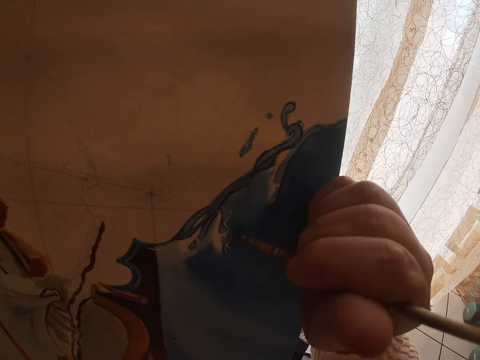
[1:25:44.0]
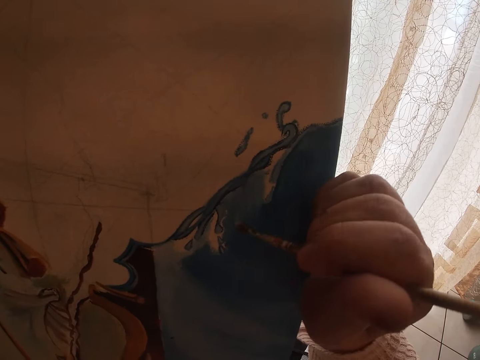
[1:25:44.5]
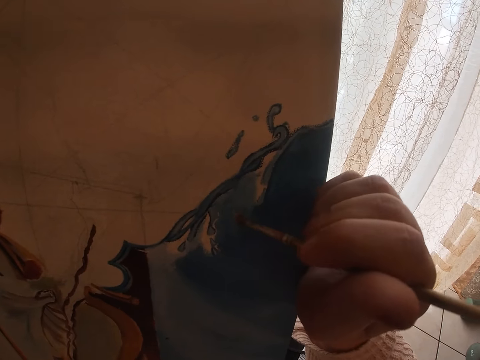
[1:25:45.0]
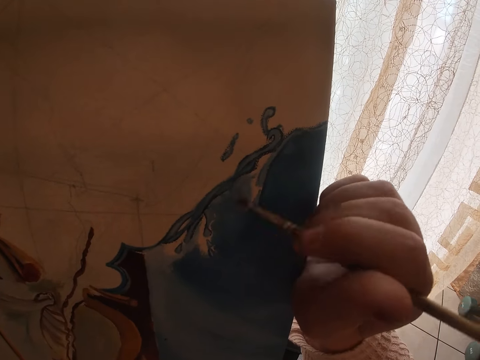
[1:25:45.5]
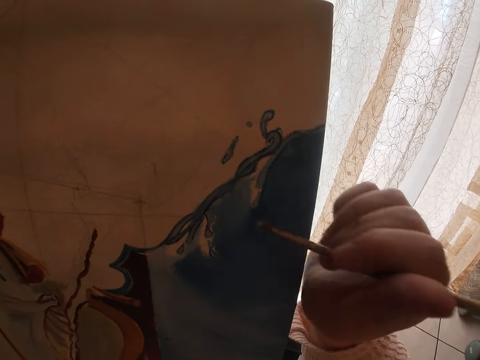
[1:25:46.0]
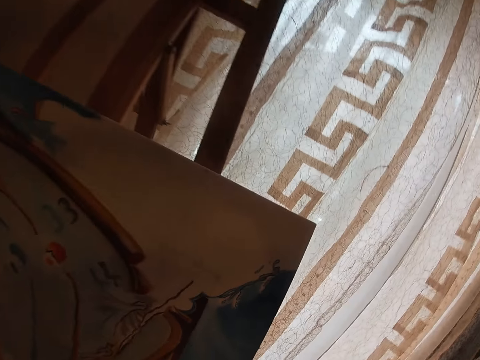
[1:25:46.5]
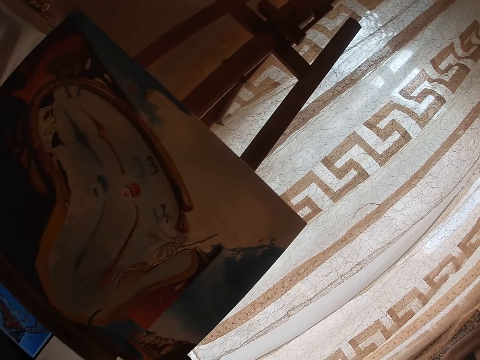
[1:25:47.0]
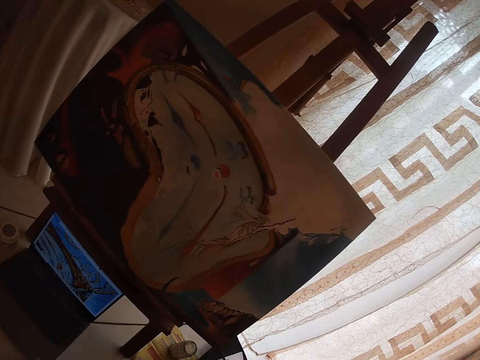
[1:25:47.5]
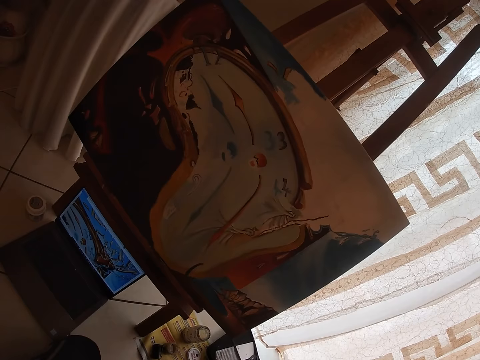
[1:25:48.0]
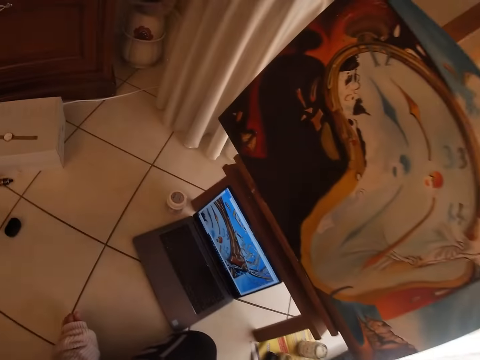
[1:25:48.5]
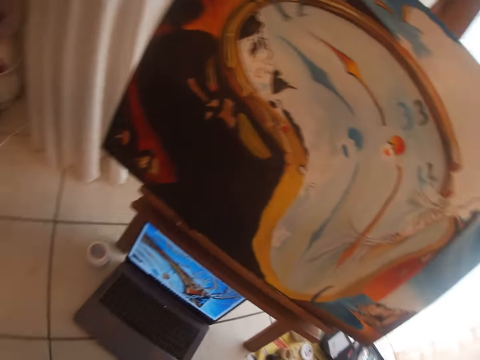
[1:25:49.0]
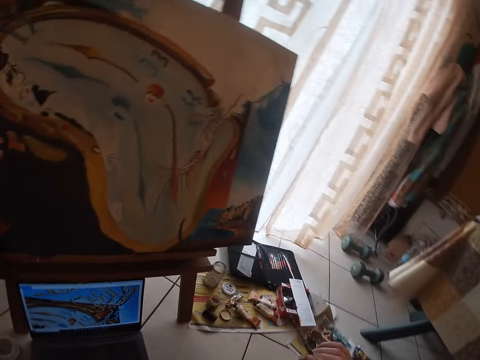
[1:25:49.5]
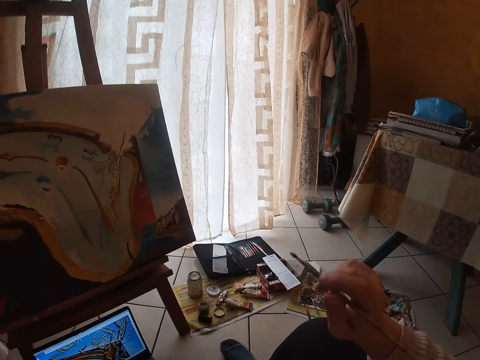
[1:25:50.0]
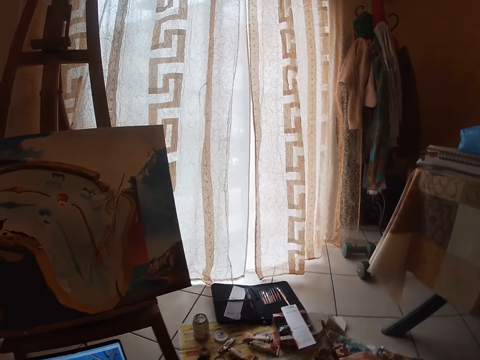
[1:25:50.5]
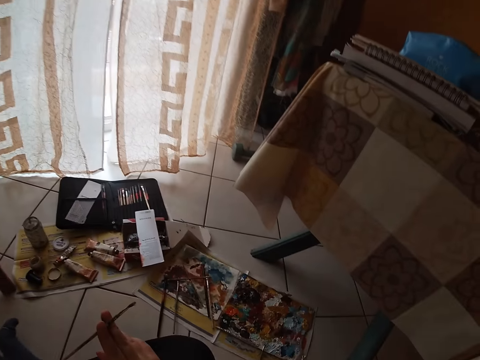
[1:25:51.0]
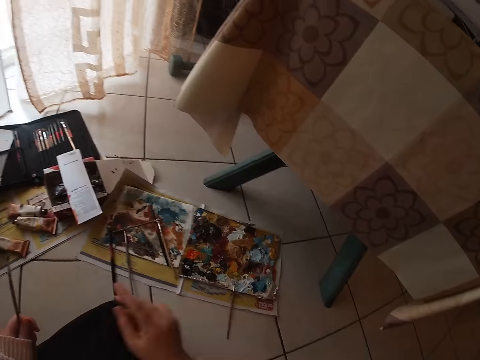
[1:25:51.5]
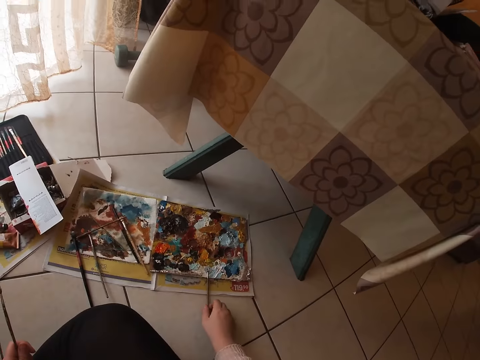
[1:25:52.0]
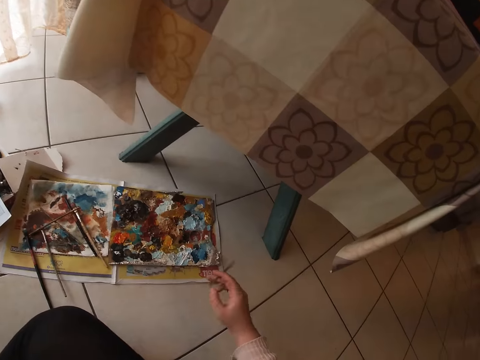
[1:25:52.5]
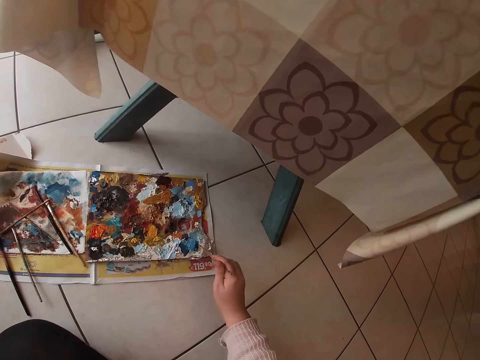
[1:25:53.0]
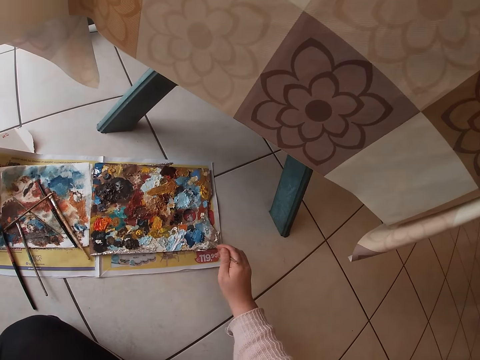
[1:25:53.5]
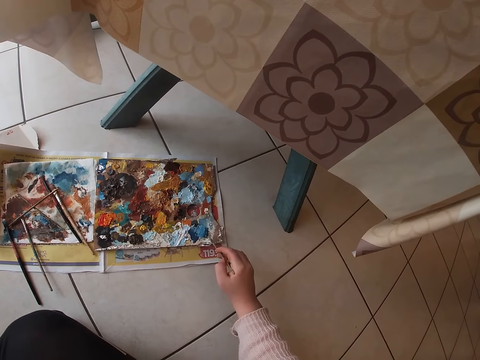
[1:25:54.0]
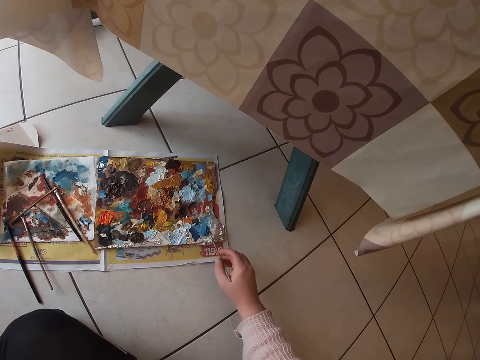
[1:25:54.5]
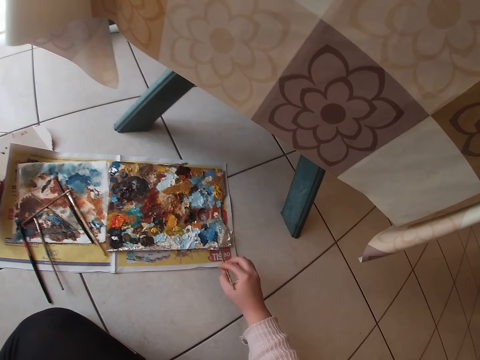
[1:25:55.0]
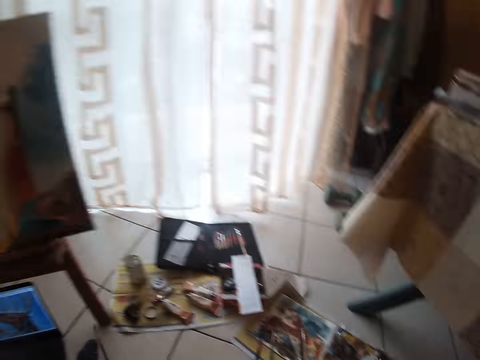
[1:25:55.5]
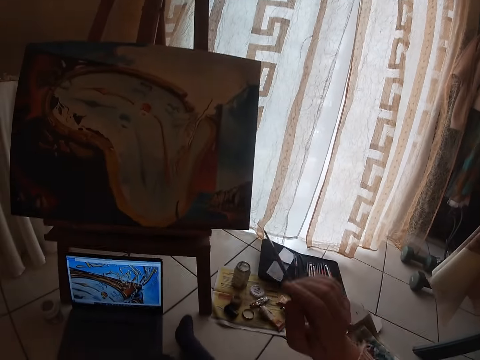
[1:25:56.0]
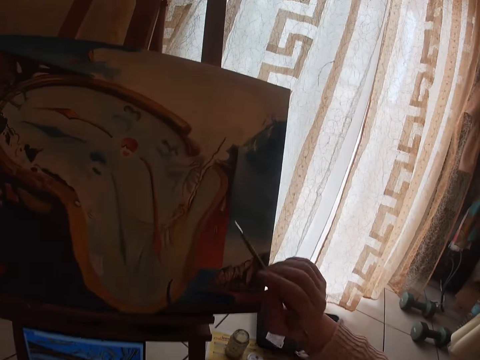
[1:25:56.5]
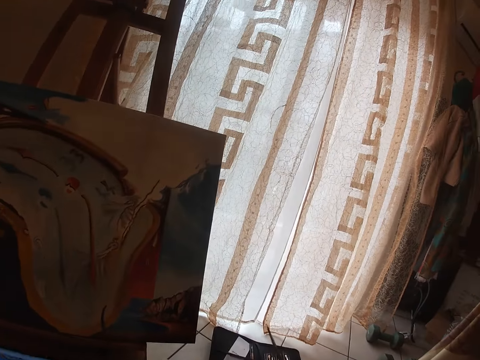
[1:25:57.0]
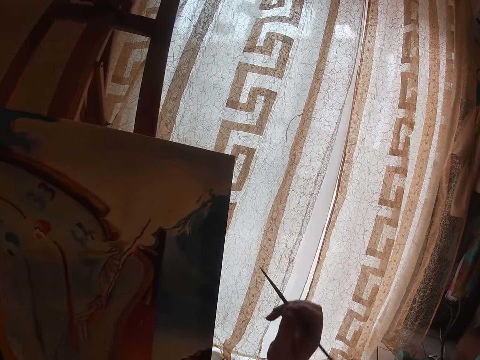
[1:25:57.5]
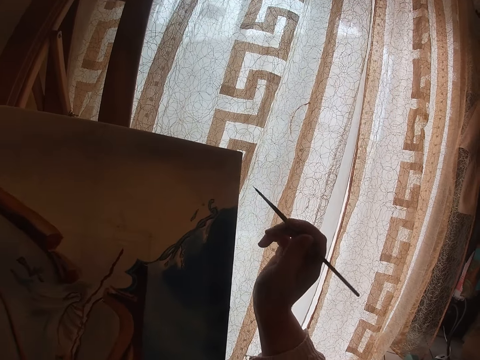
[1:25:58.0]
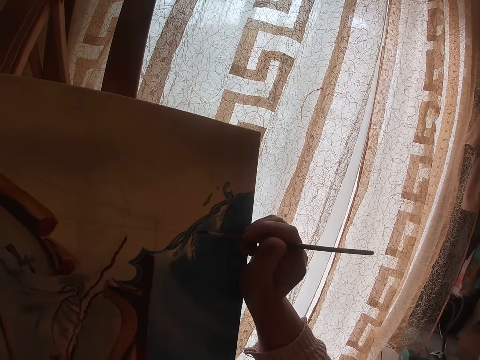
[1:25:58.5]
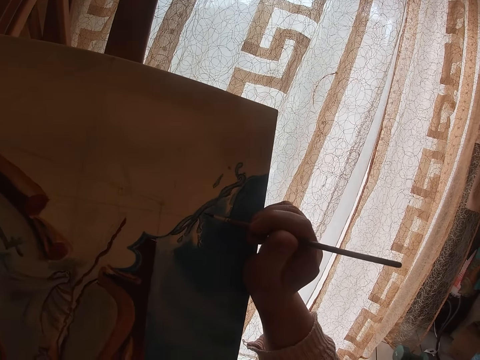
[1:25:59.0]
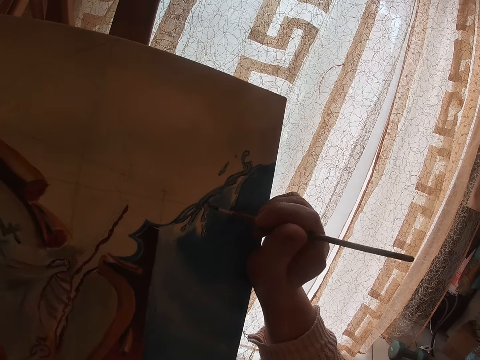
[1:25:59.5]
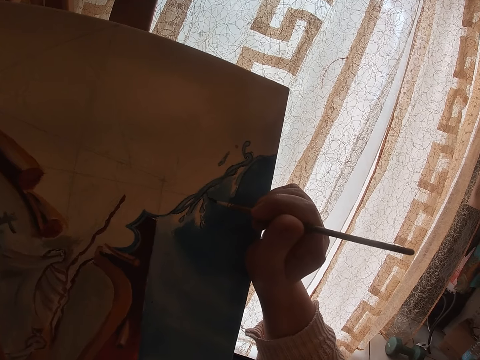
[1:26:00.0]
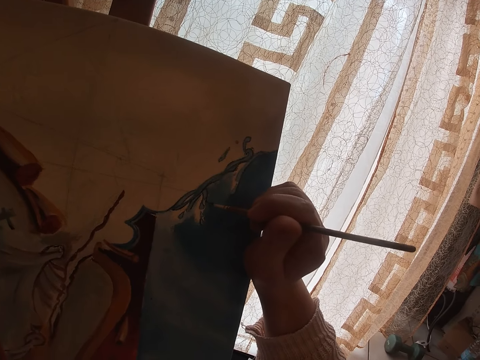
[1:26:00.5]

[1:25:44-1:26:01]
The camera wearer moves around. She switches the sable brush from her right hand to her left hand. She holds a painting brush with her left hand. She picks up a sable brush on a pallet on the floor with her right hand. She dabs paint on the palette with the sable brush on the floor. She turns around. She continues to paint on the canvas.

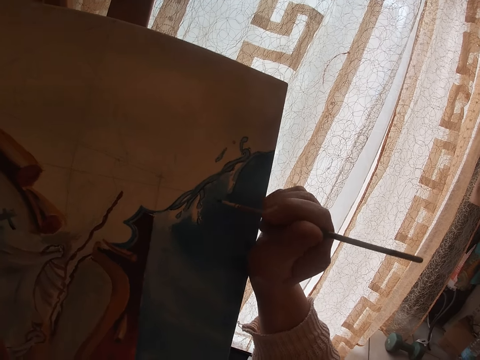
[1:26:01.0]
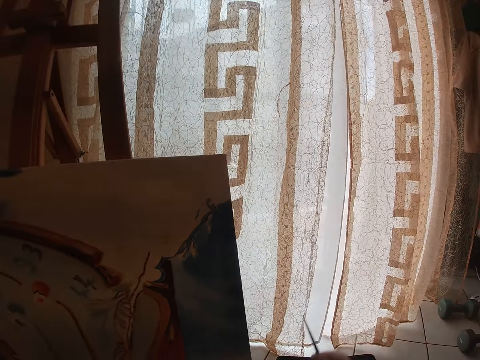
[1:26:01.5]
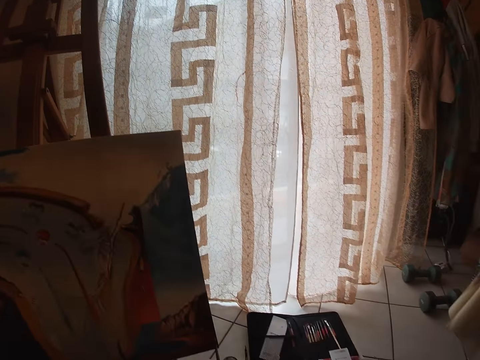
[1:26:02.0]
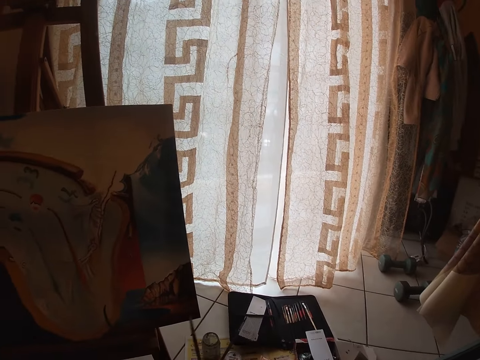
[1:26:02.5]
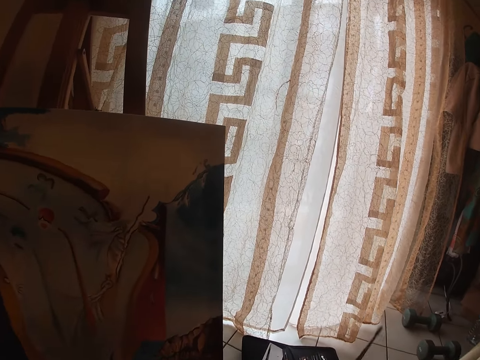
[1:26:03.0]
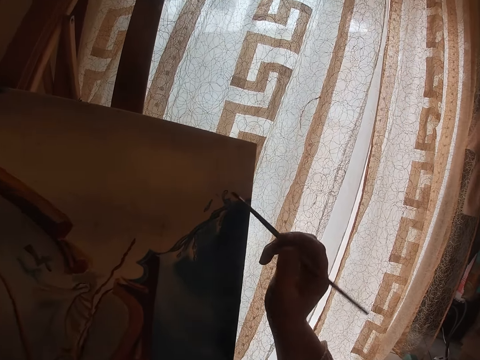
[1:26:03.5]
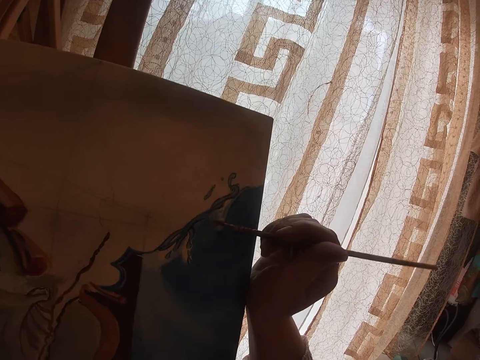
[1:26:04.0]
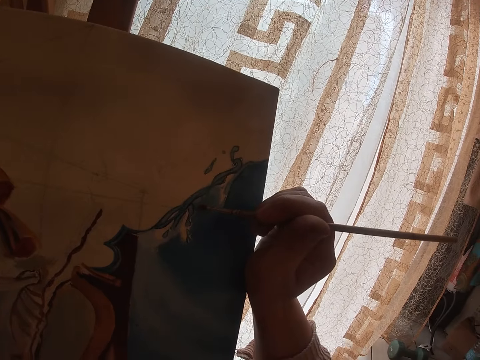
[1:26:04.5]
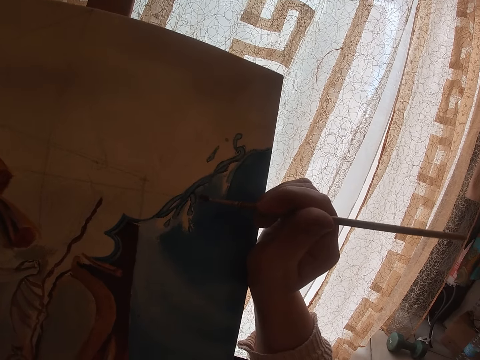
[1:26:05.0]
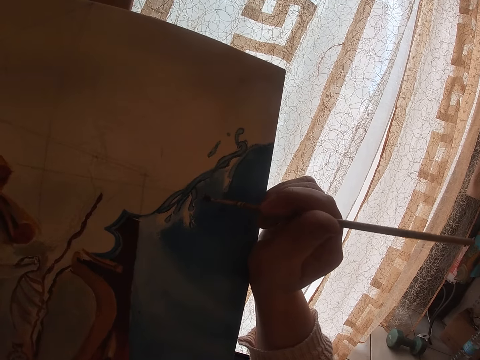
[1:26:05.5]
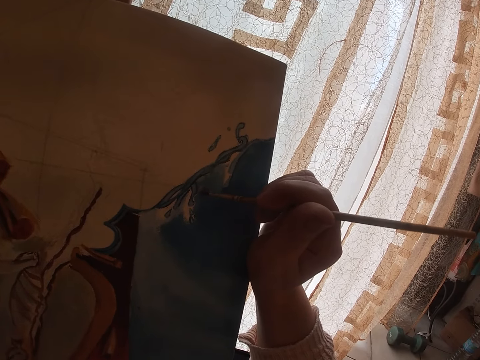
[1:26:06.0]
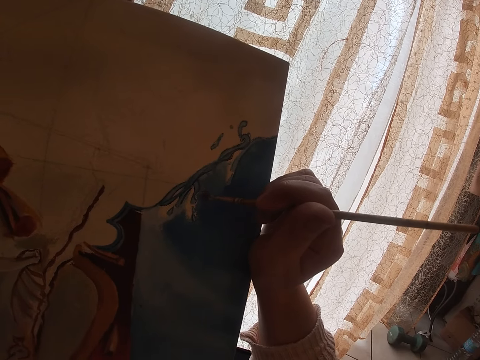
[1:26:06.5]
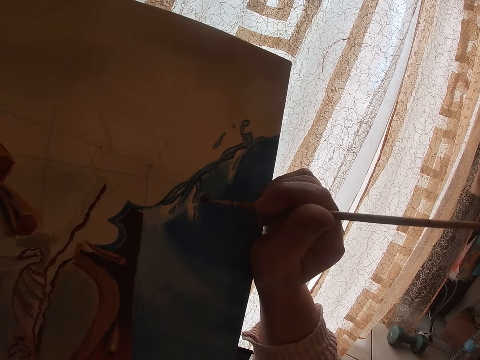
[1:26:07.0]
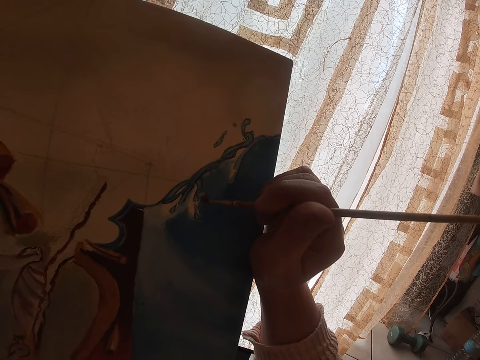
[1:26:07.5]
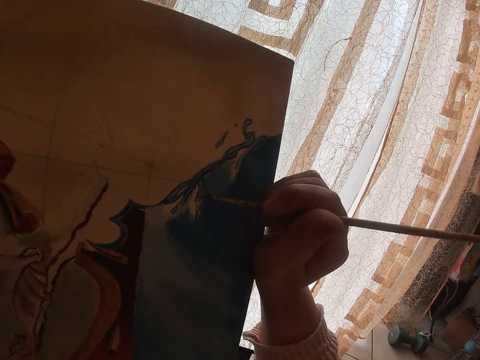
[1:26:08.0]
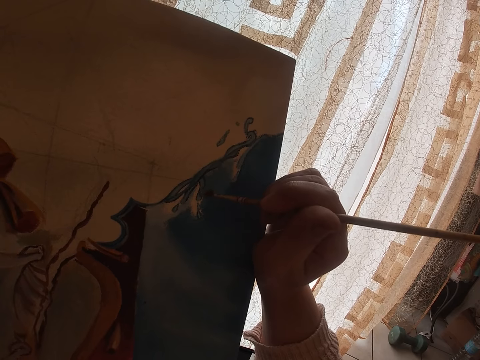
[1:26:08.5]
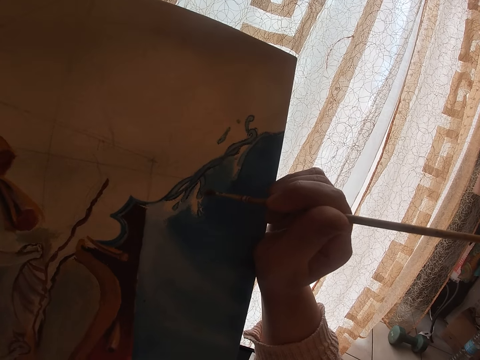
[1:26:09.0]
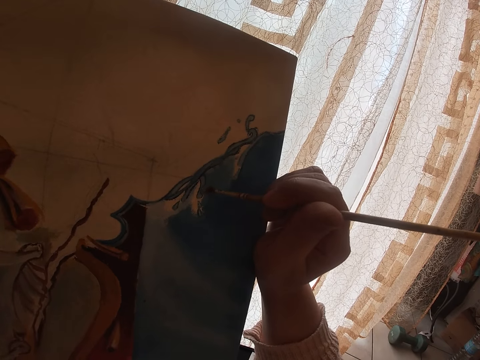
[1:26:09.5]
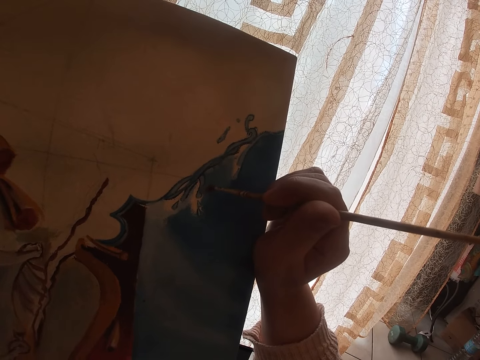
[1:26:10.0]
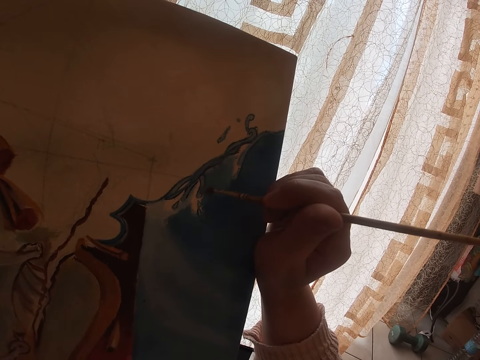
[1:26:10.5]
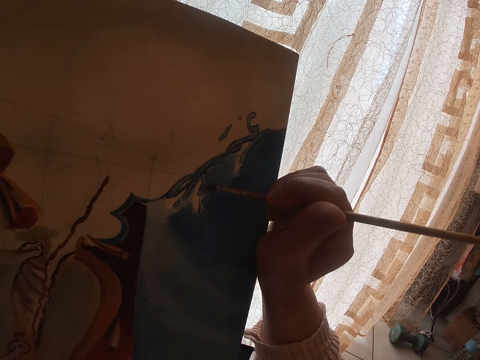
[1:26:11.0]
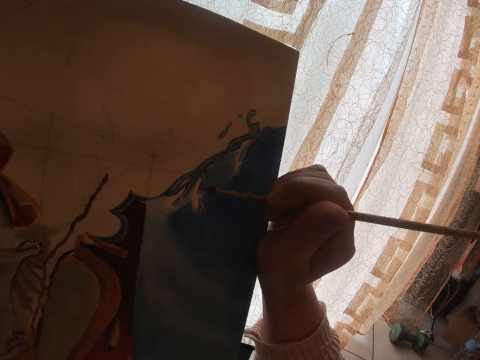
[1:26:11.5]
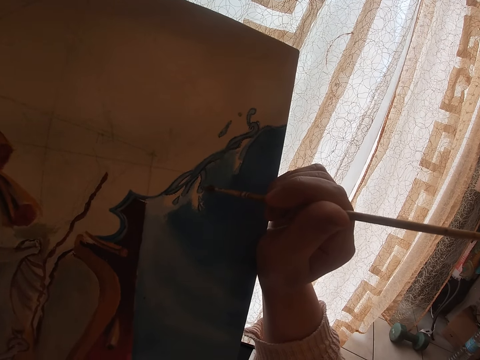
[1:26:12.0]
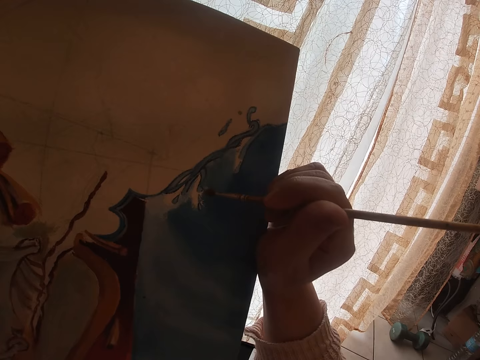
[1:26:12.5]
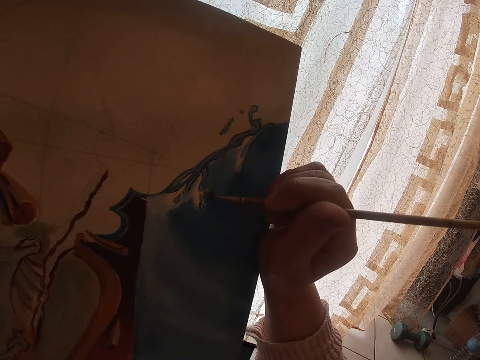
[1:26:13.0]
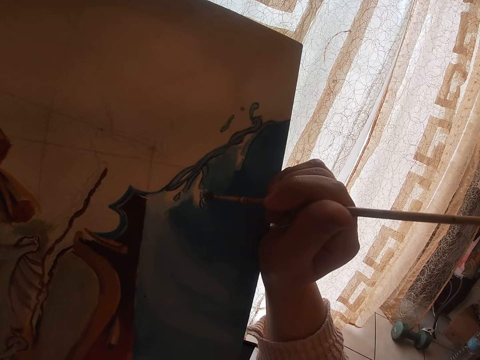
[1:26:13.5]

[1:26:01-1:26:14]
The camera wearer holds another paintbrush. They paint.
